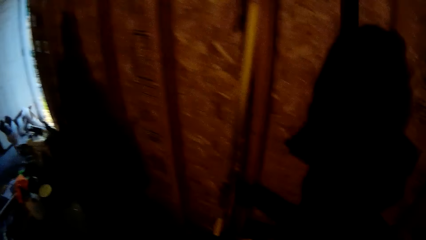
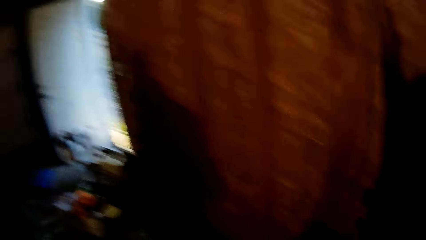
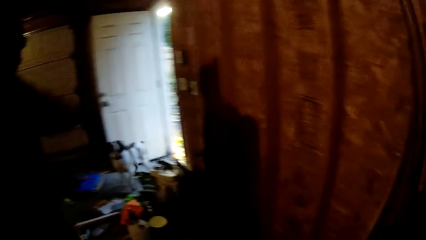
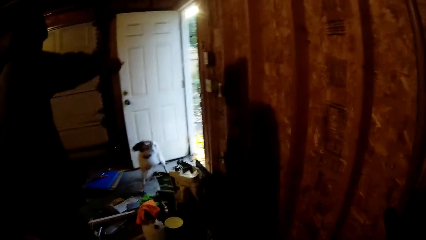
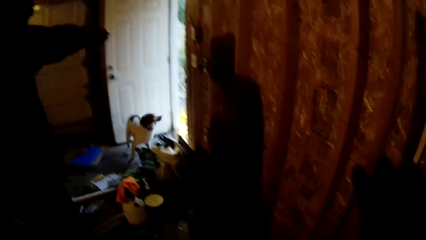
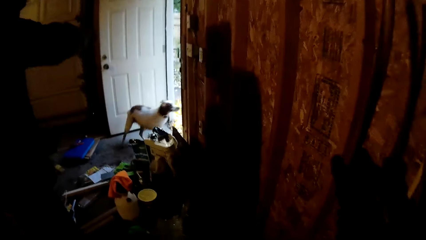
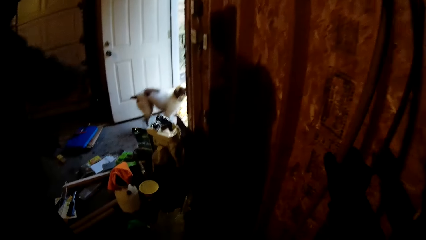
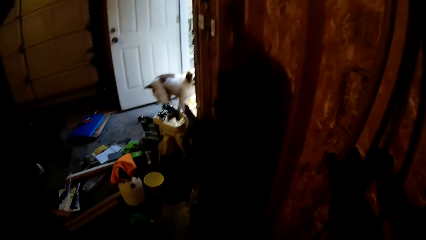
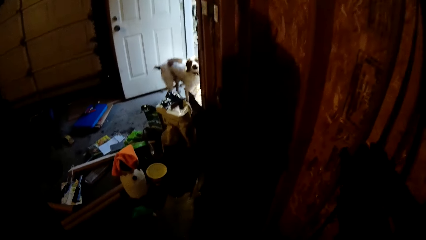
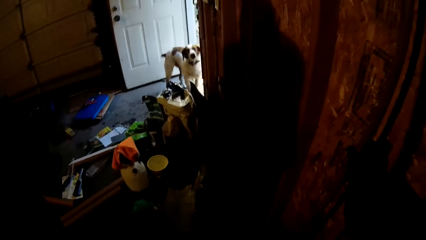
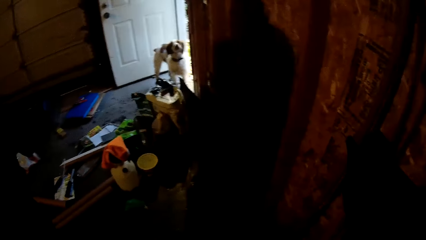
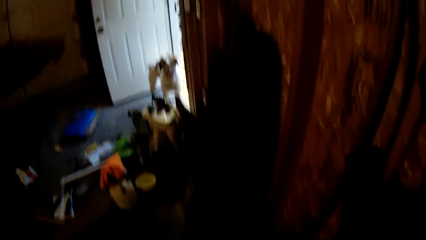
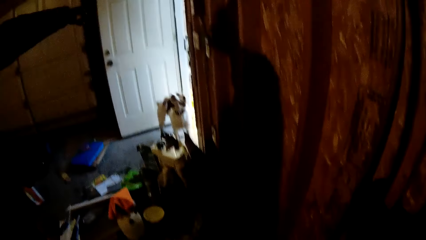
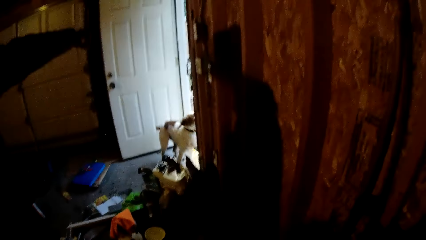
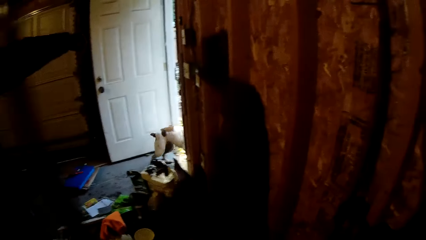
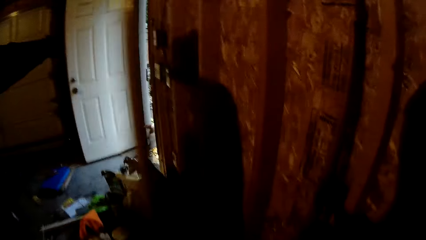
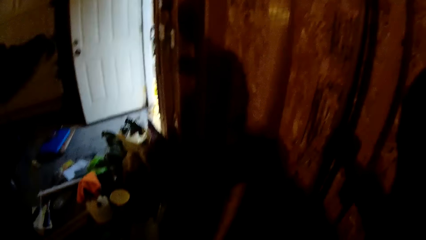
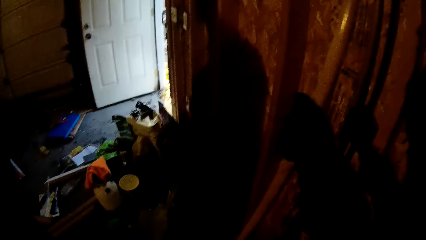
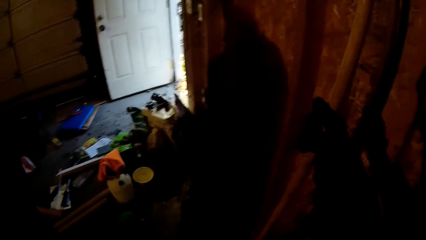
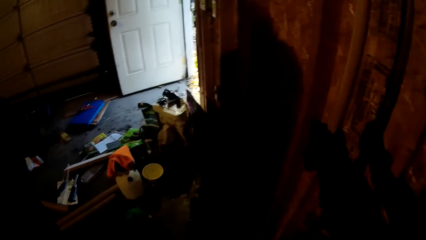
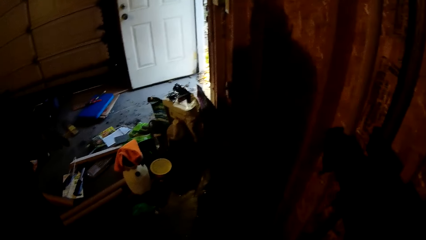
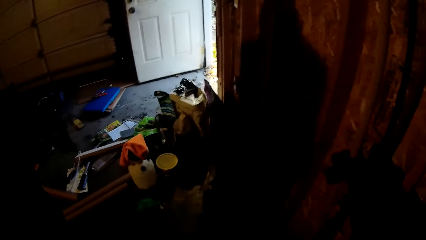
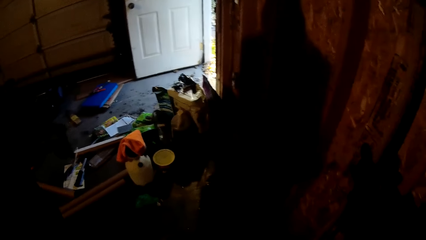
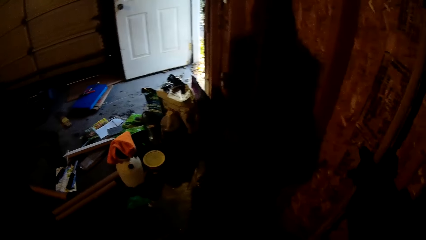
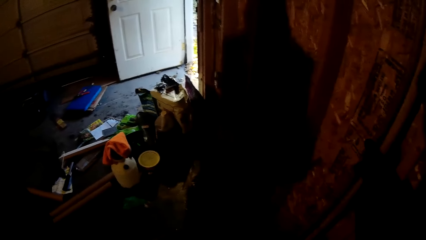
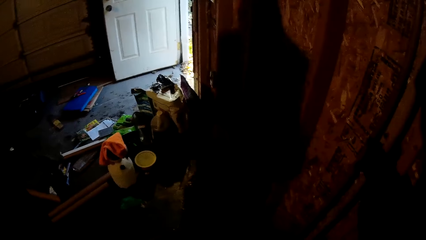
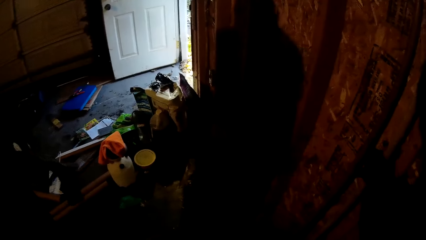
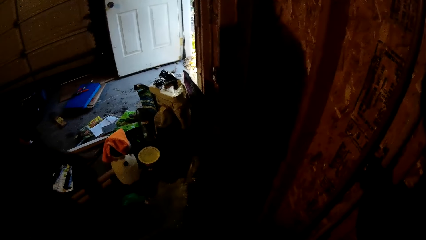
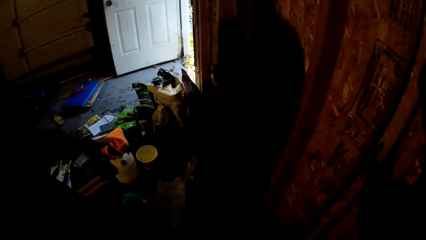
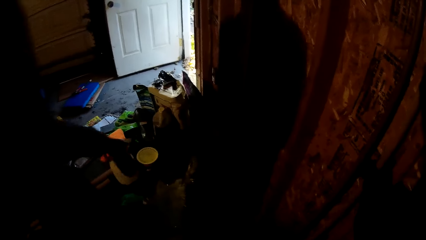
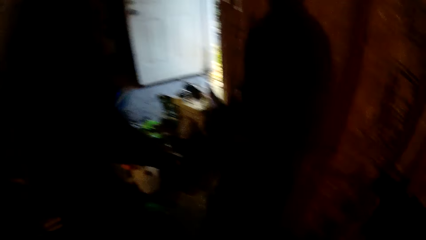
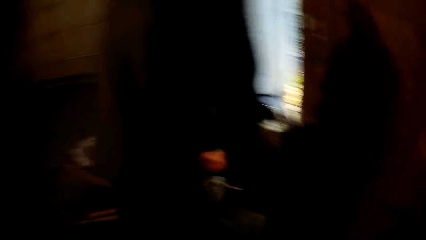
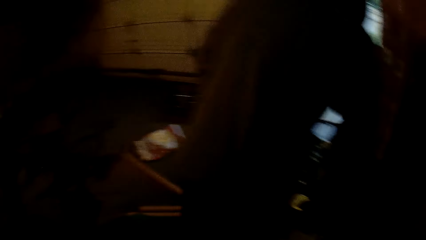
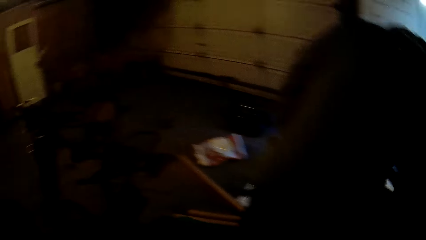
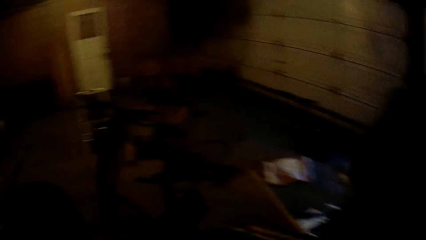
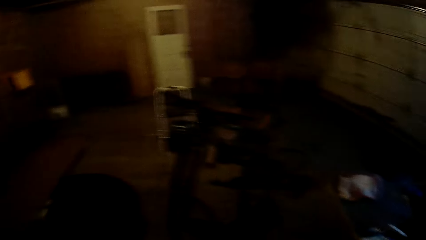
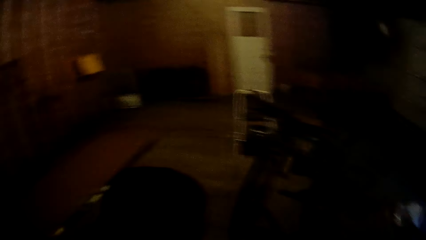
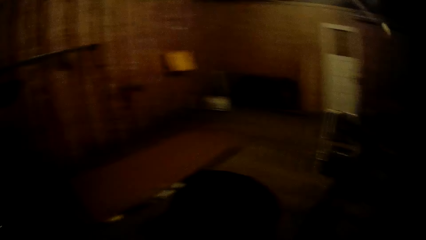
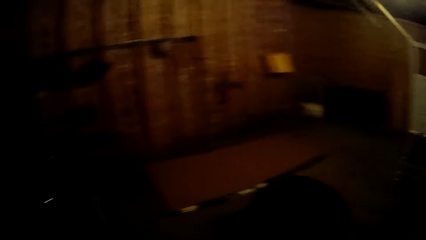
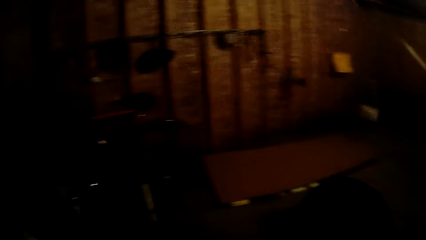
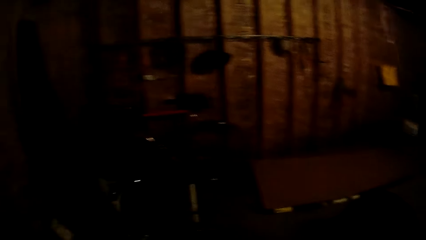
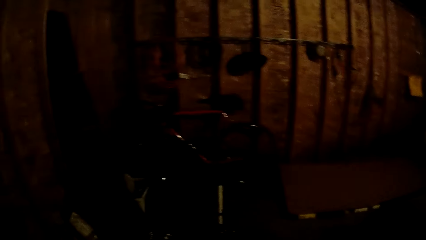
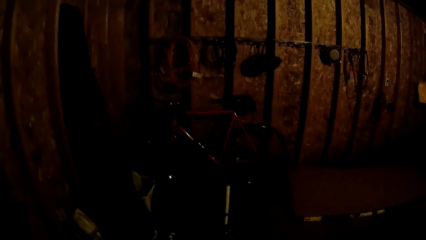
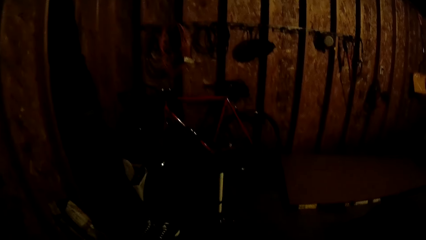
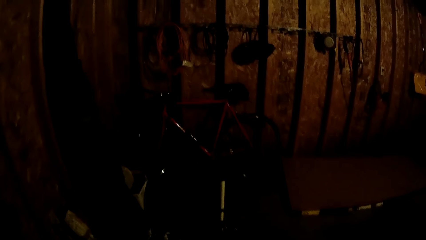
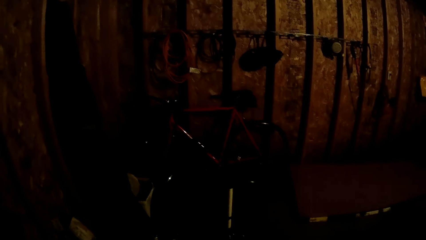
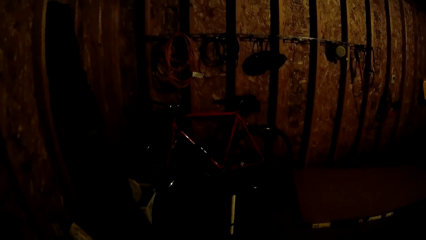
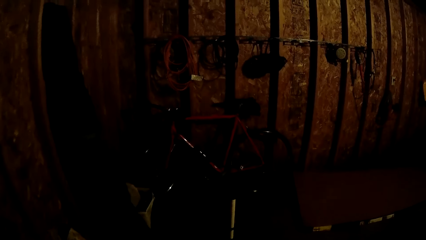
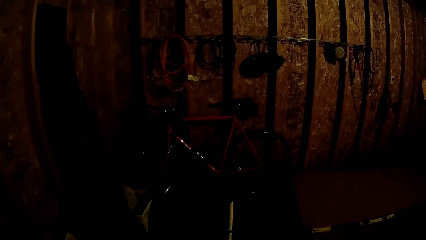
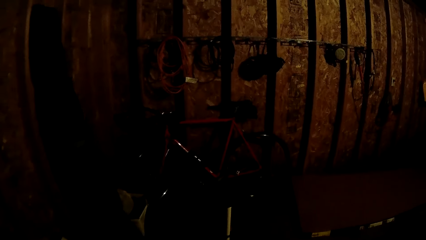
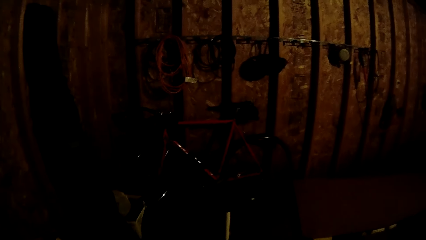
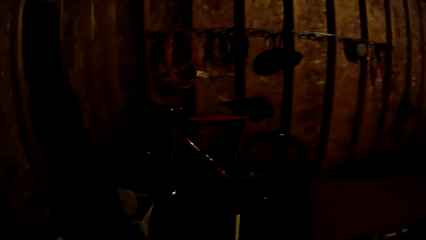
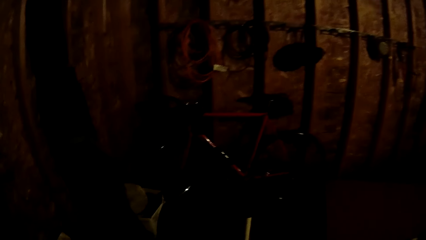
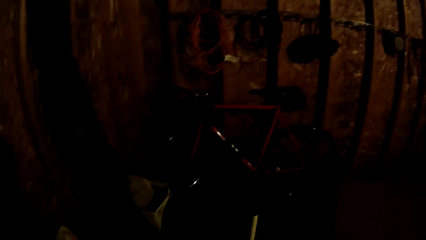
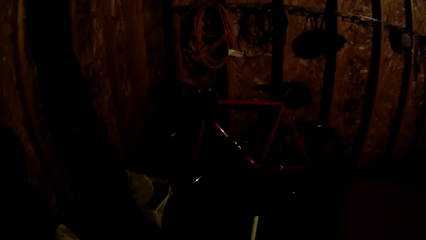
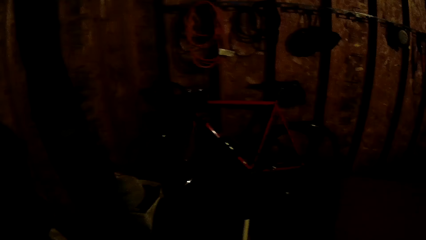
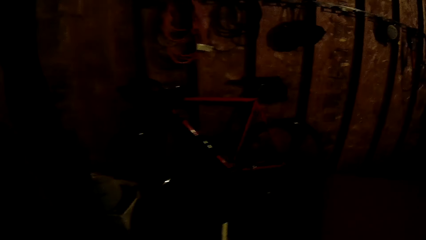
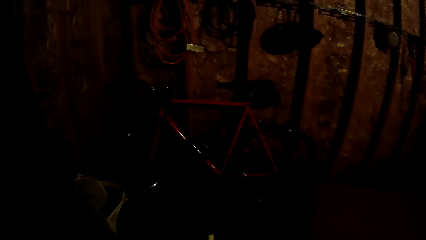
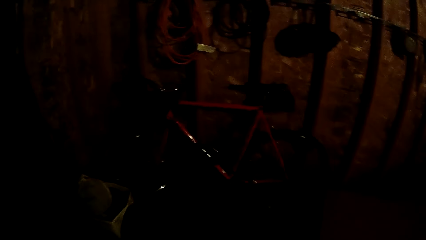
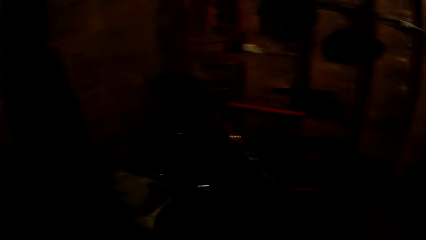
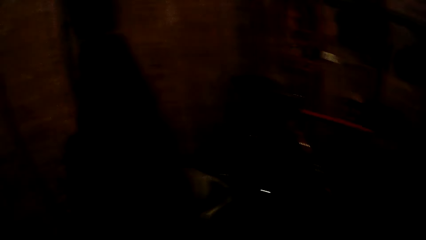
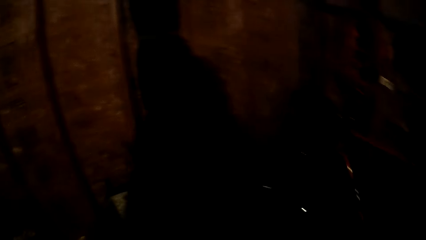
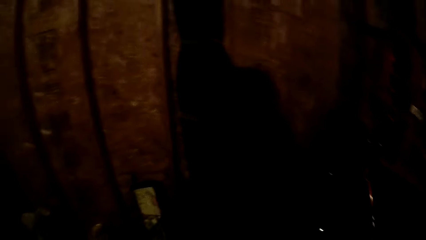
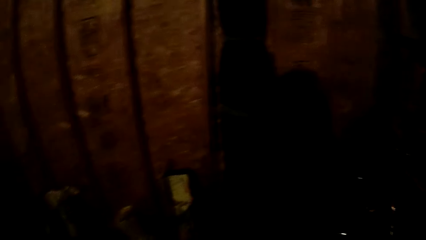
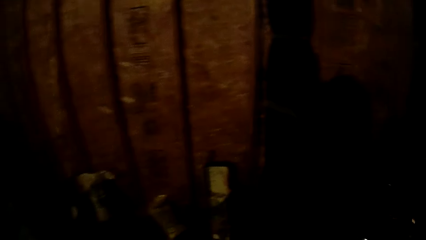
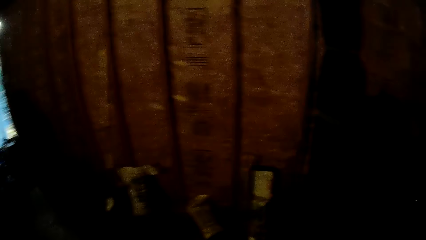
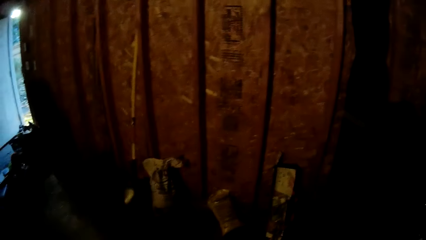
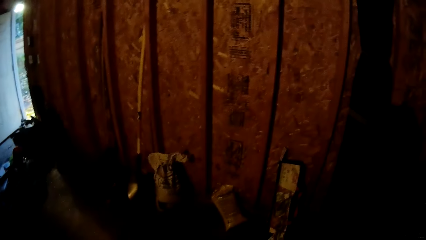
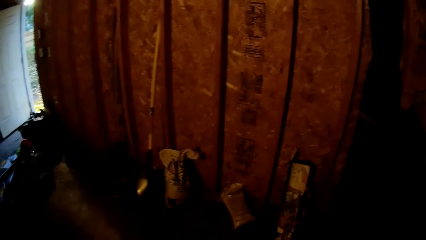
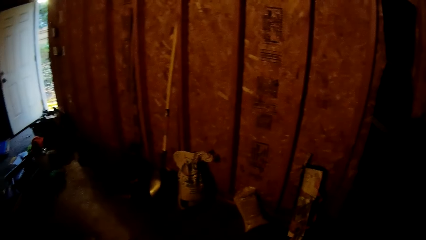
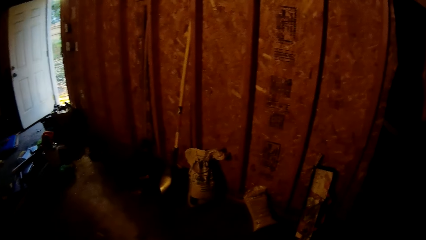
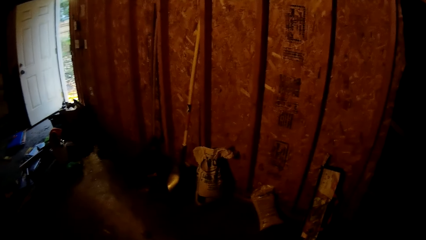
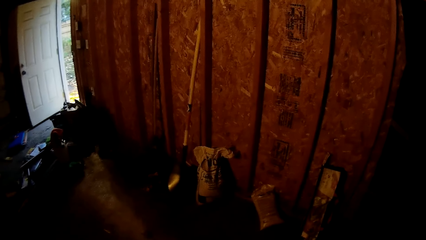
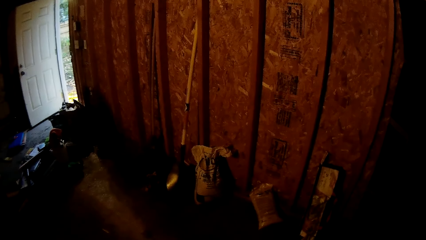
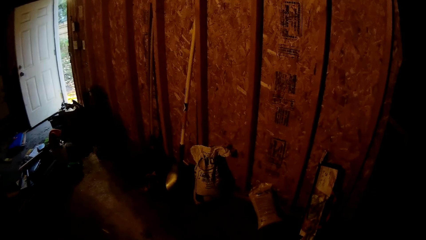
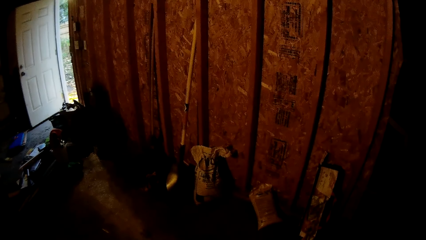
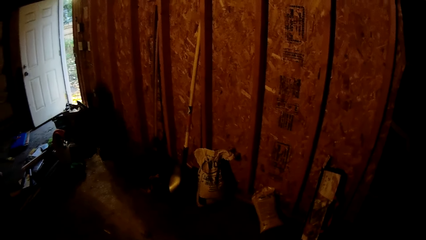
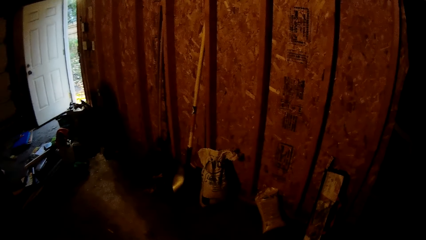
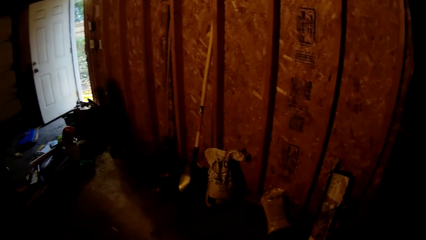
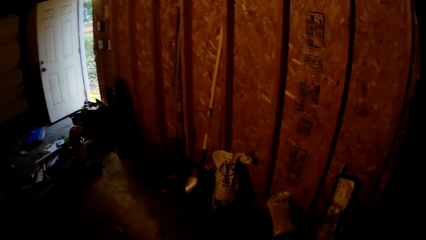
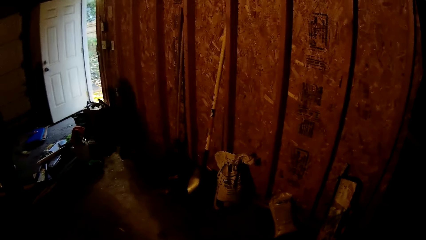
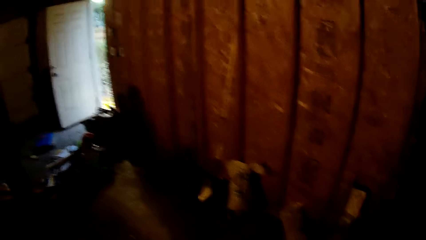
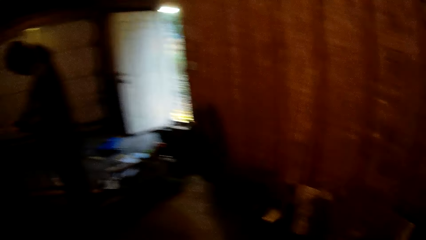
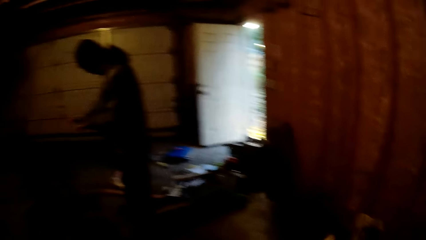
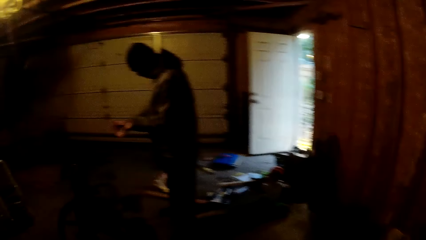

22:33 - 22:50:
The camera wearer places the spade down. They look around the room store of the building. They walk around.
